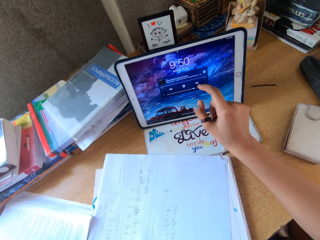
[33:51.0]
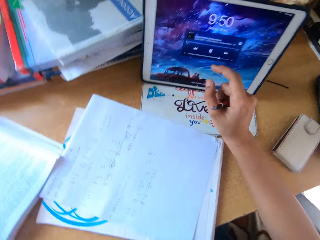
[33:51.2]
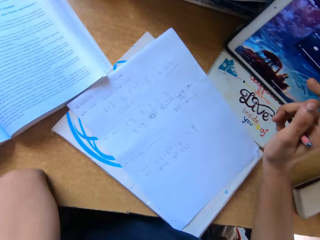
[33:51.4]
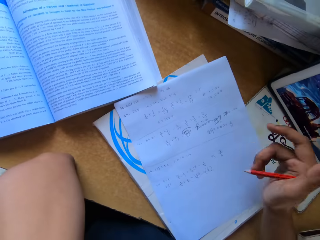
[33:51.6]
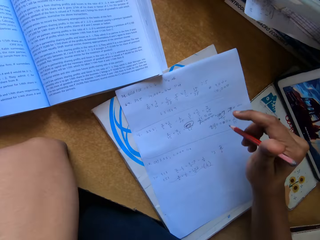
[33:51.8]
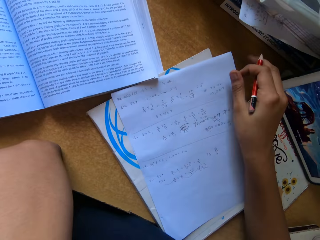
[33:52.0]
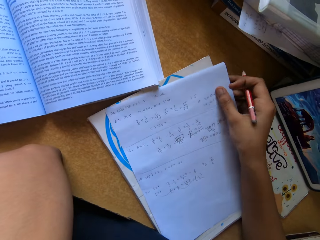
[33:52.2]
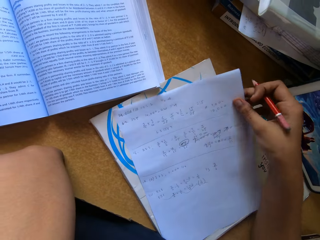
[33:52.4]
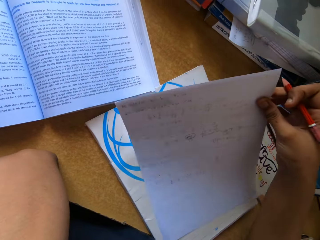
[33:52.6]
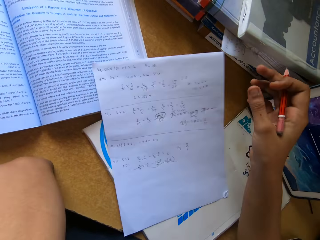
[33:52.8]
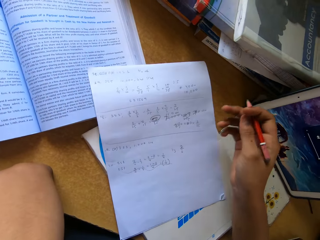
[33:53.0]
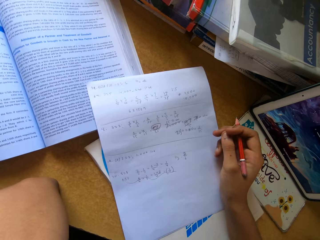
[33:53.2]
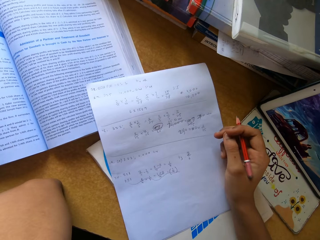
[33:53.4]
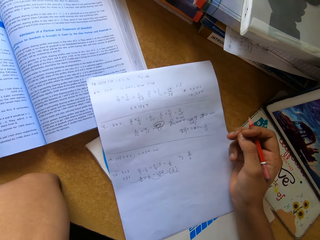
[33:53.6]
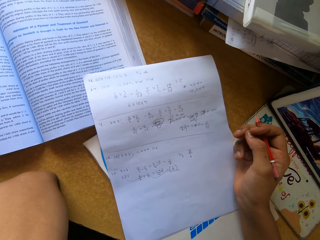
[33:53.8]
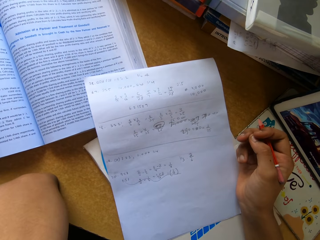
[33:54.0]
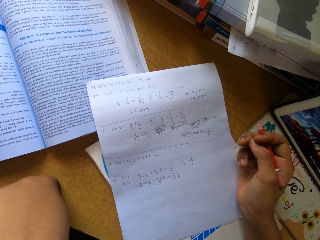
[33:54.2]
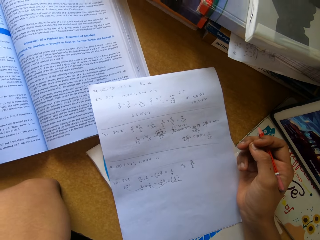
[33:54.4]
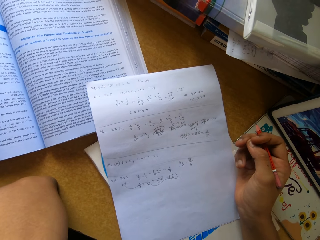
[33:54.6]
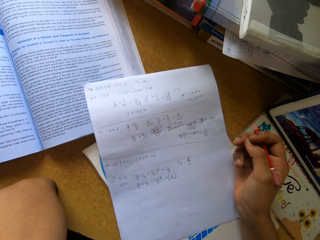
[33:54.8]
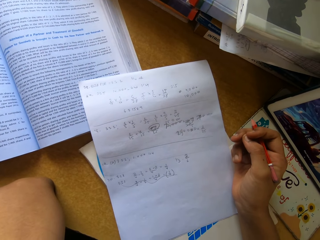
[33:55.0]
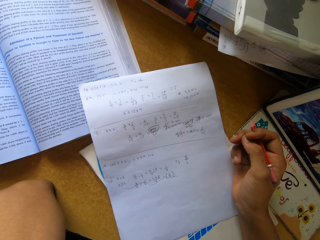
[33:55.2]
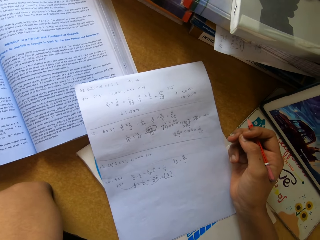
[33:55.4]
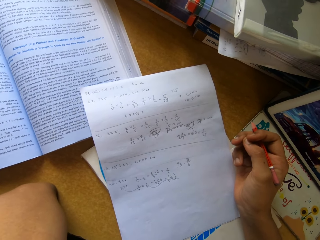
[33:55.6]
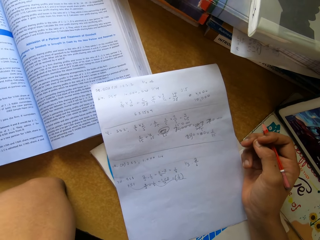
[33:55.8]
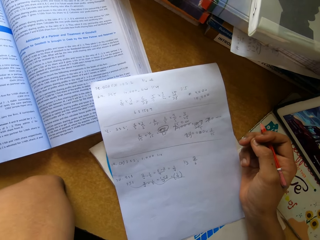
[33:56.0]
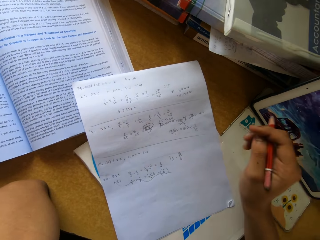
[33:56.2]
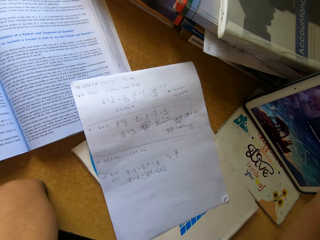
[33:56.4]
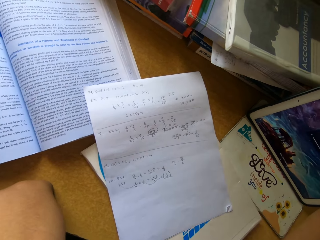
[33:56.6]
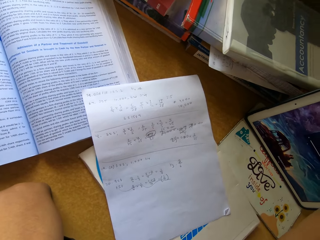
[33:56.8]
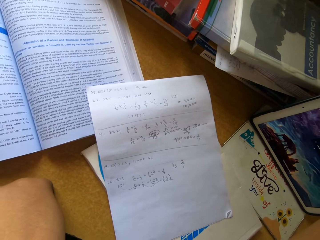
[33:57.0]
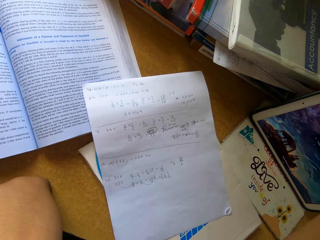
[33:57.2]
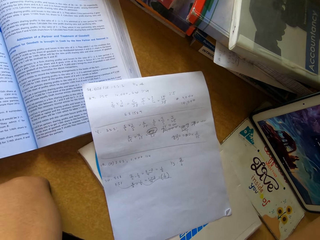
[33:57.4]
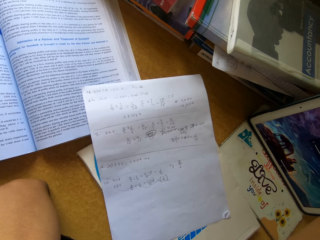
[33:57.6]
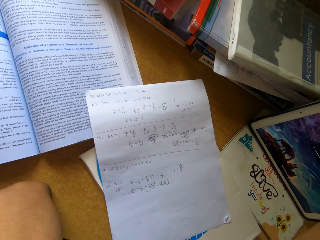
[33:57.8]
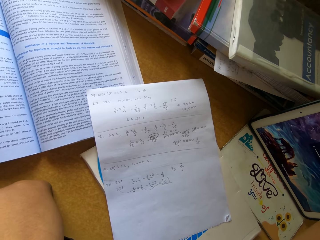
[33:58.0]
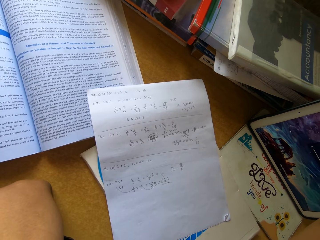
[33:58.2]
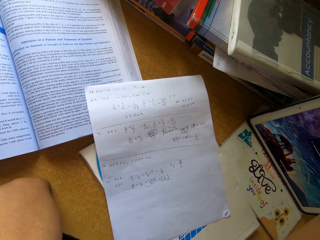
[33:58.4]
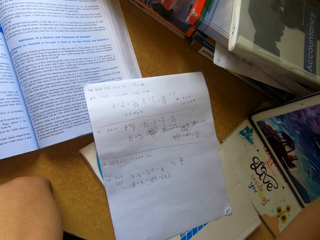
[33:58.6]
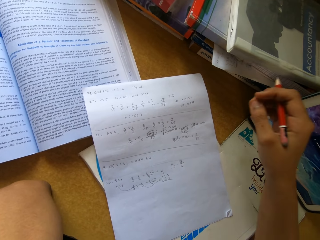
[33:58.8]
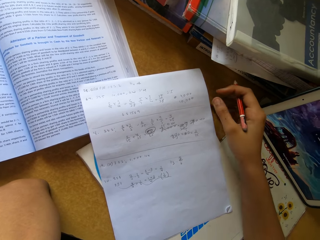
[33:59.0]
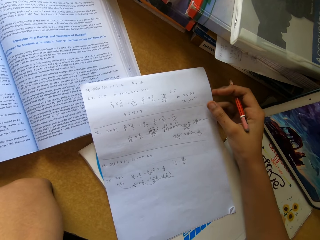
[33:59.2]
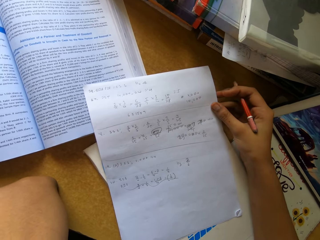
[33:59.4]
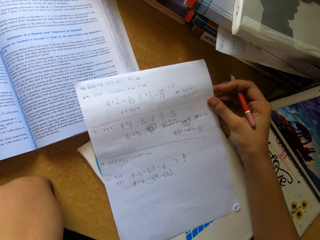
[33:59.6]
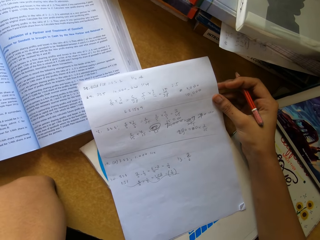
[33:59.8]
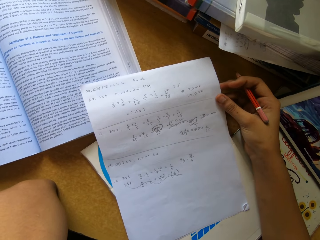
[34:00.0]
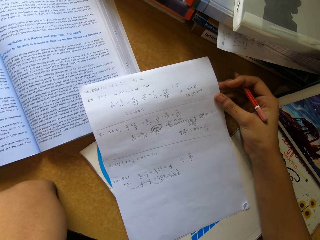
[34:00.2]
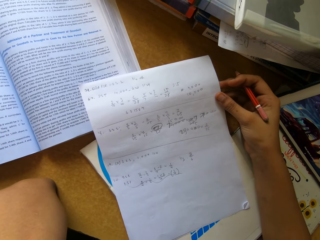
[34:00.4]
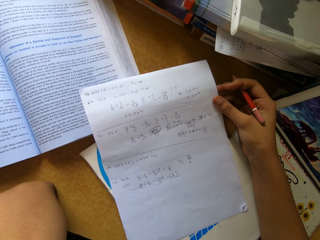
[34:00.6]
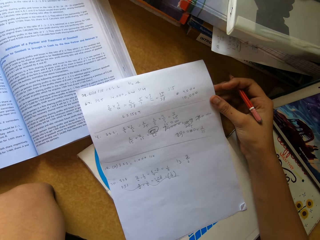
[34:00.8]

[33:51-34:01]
The camera wearer picks up a piece of paper on top of the table and sings. They look at their work.

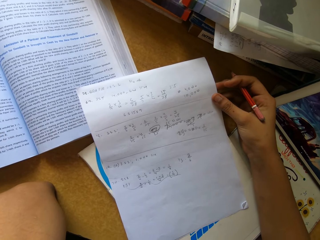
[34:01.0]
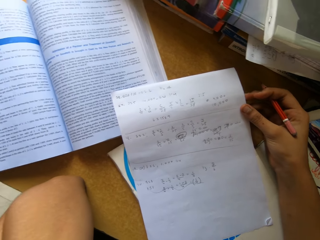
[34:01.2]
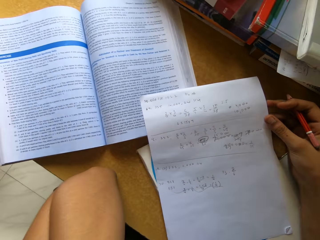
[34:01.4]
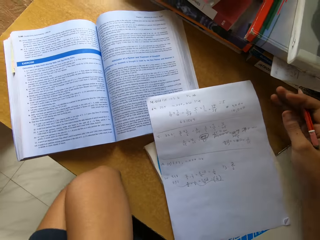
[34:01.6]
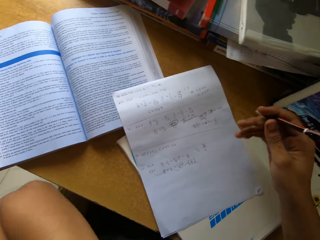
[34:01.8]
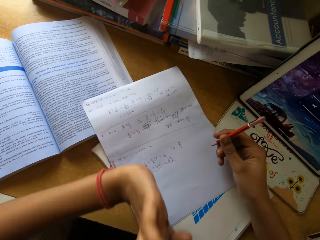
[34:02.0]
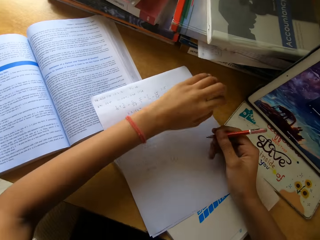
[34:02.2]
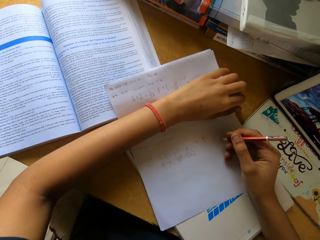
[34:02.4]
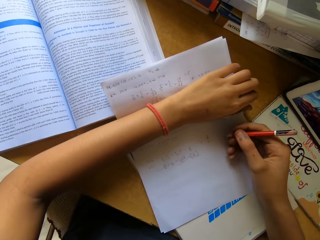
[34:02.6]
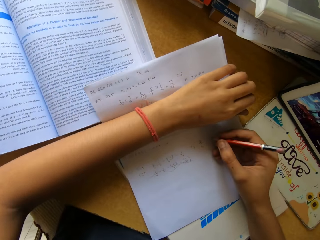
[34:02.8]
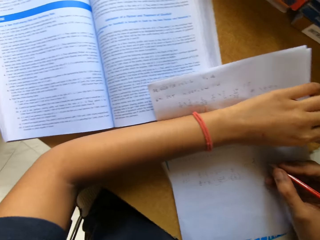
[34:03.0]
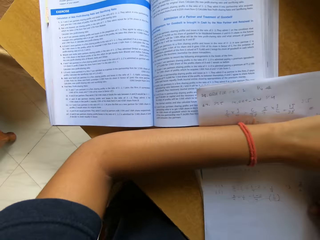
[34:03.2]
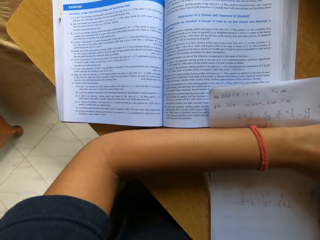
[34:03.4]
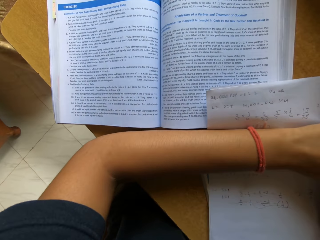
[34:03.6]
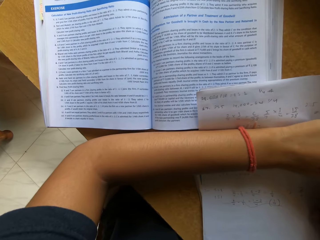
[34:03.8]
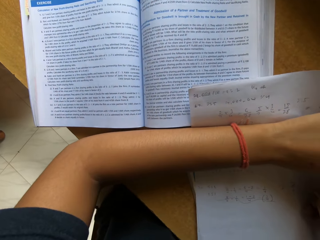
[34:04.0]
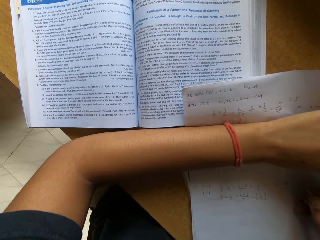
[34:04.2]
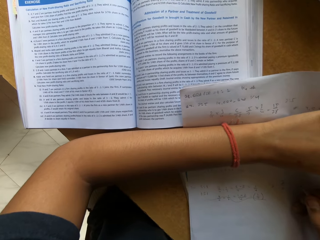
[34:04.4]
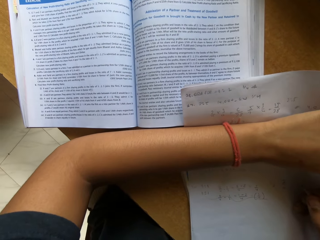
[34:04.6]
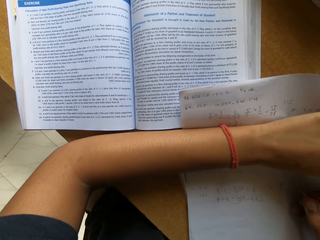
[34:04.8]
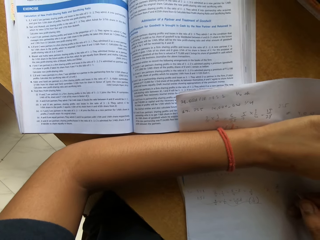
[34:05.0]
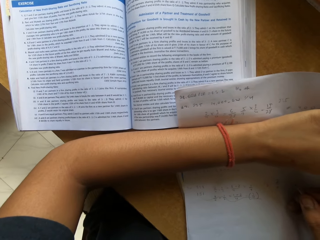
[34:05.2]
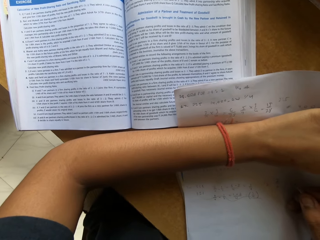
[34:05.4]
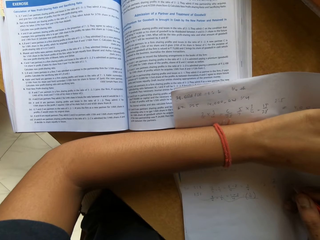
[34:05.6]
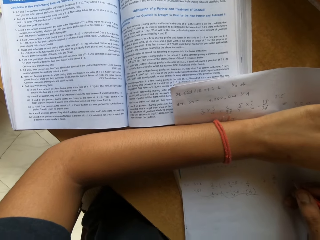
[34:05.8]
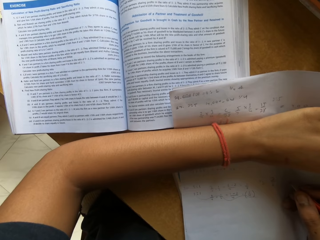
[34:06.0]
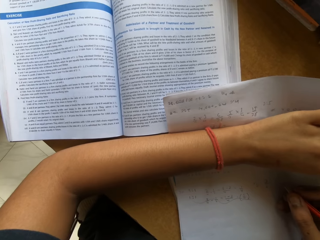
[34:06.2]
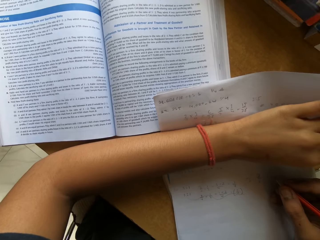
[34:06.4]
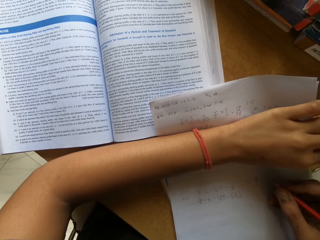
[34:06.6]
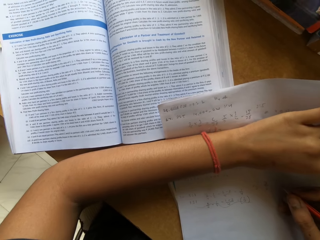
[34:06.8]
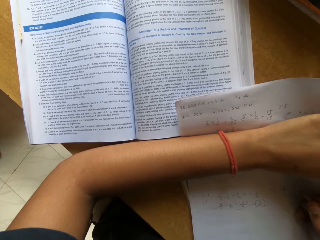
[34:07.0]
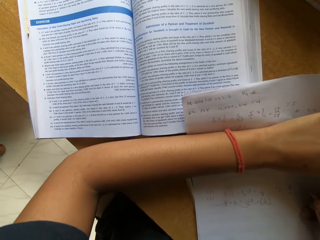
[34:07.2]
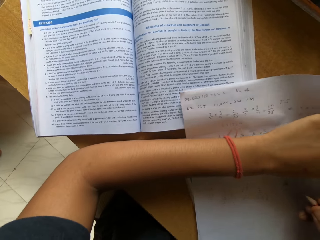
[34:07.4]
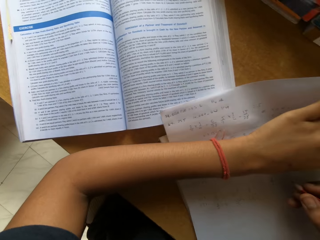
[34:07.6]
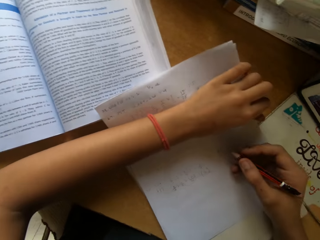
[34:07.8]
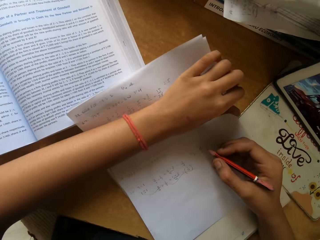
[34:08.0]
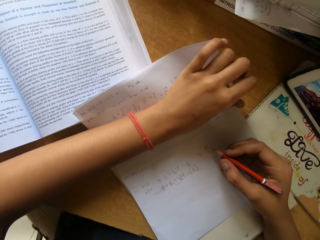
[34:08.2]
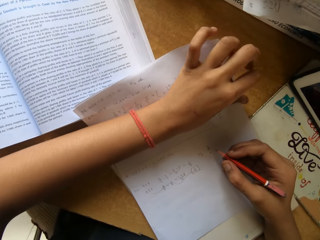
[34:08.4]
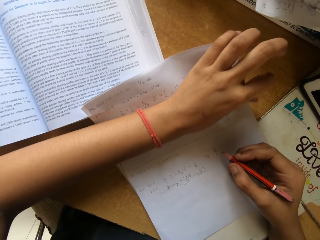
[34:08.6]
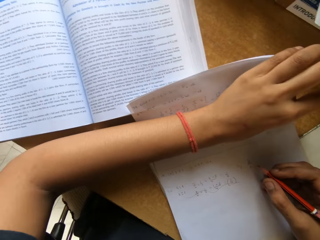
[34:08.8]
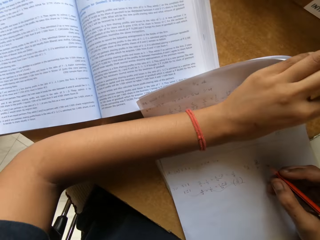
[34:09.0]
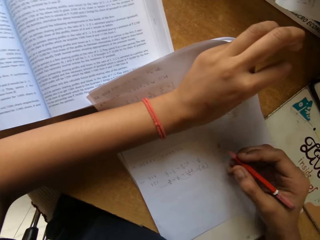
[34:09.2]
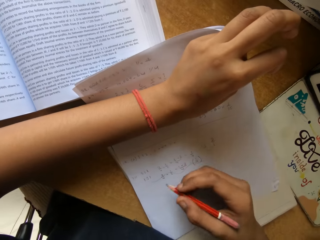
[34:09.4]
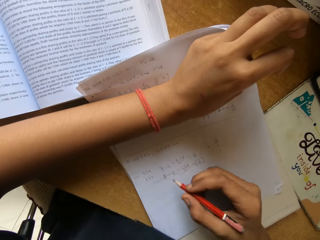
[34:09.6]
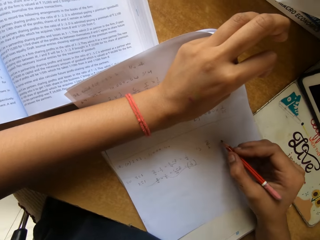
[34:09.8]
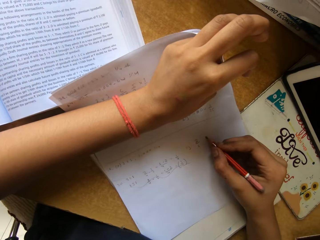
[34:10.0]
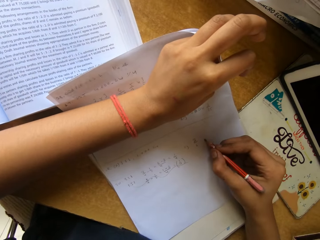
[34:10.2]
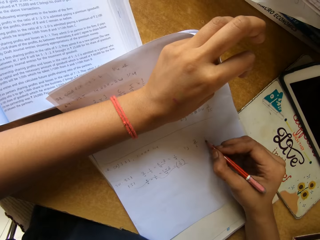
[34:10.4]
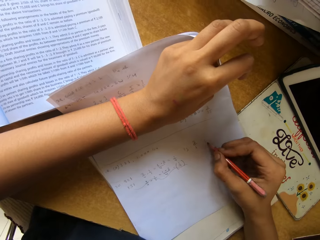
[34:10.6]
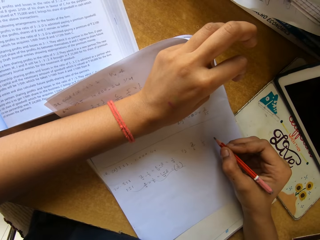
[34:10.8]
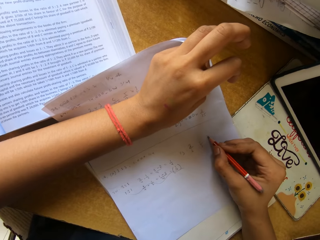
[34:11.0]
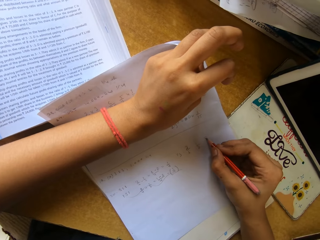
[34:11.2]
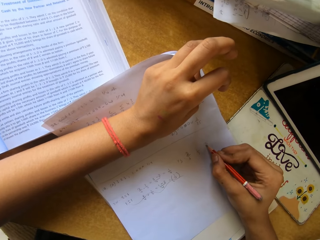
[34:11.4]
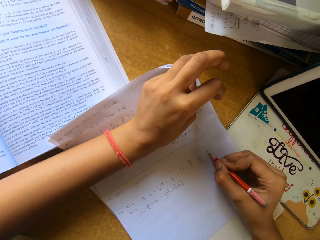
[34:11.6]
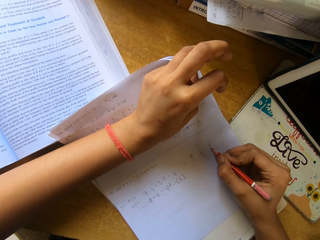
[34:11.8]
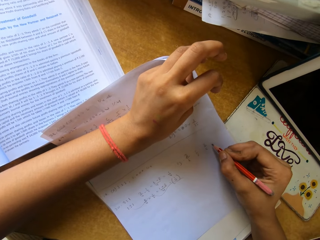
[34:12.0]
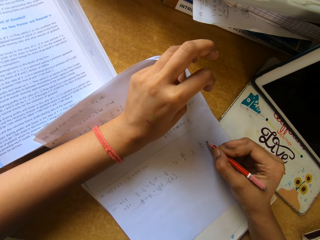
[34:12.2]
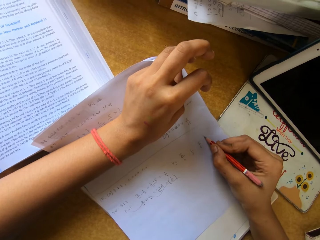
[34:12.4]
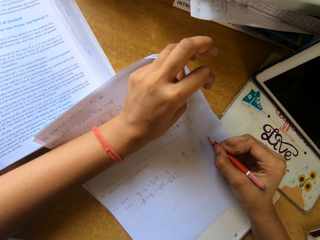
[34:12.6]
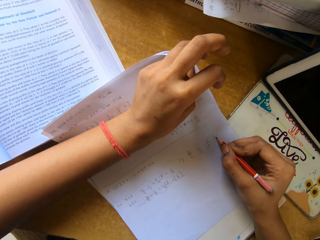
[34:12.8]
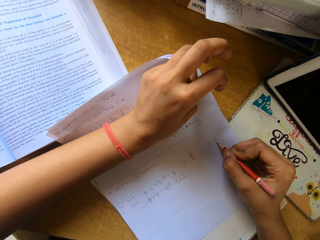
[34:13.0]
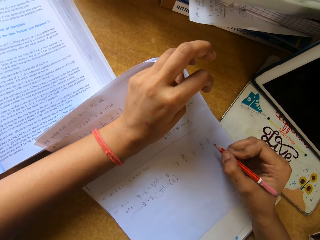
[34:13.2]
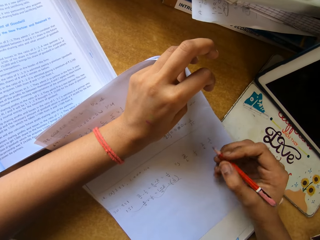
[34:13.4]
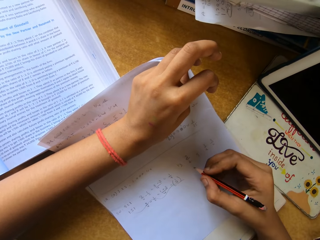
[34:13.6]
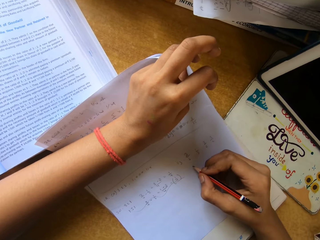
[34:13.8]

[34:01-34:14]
The camera wearer writes on a piece of paper. They write something on the paper.
